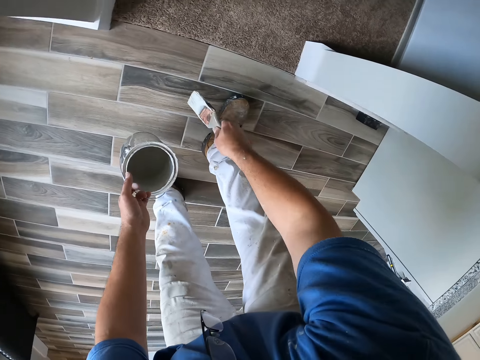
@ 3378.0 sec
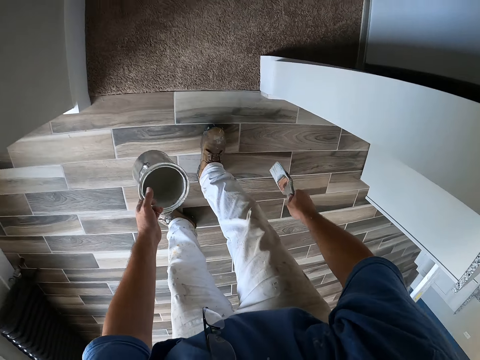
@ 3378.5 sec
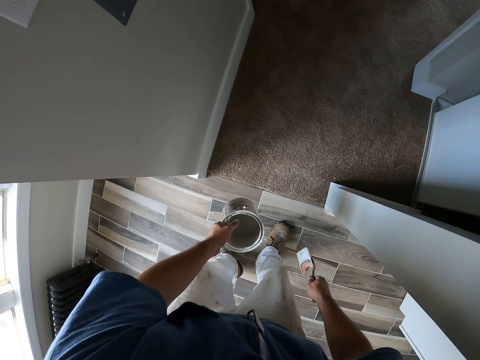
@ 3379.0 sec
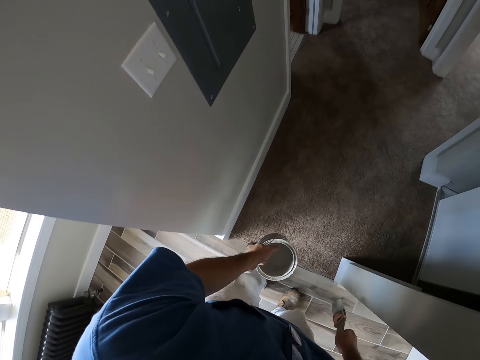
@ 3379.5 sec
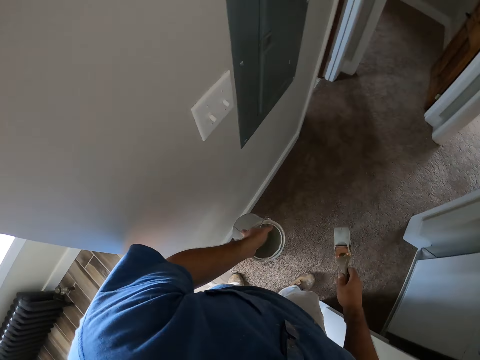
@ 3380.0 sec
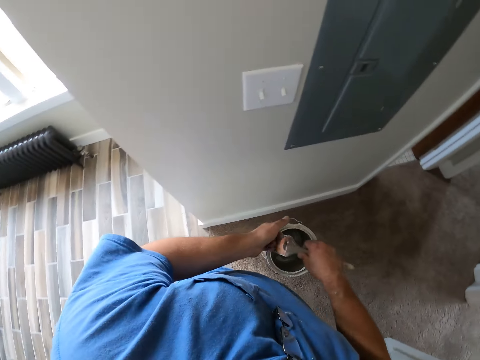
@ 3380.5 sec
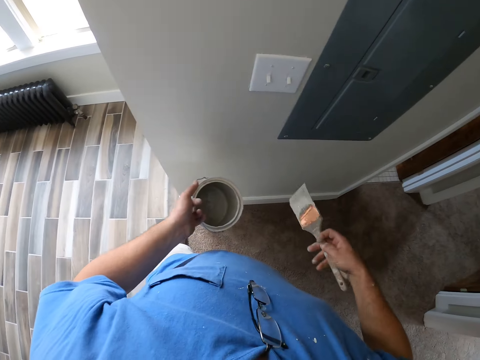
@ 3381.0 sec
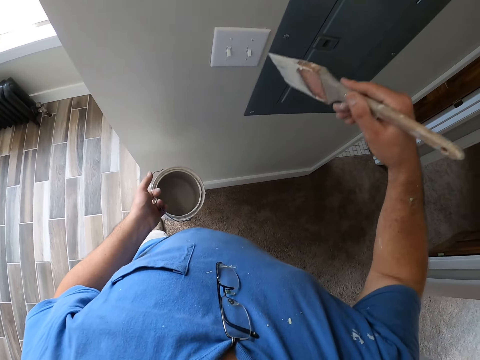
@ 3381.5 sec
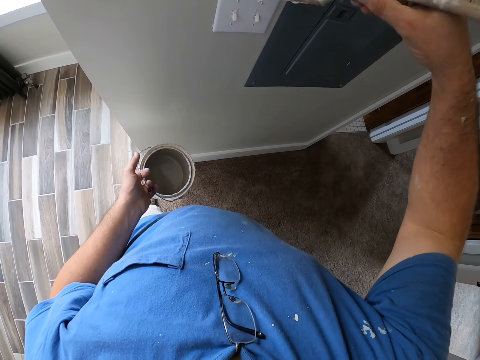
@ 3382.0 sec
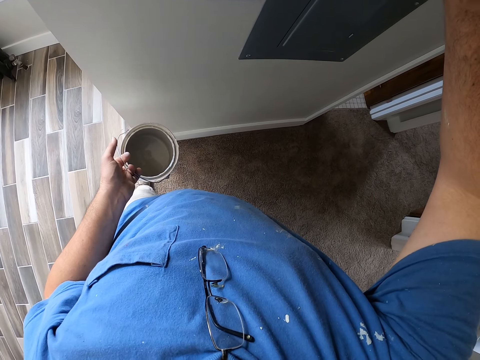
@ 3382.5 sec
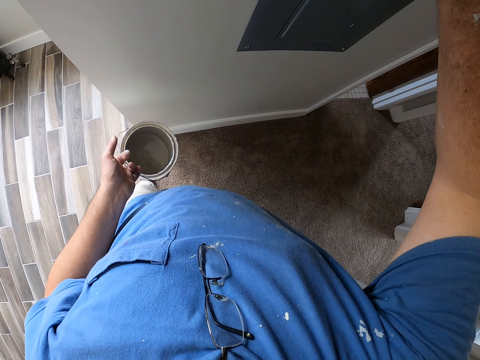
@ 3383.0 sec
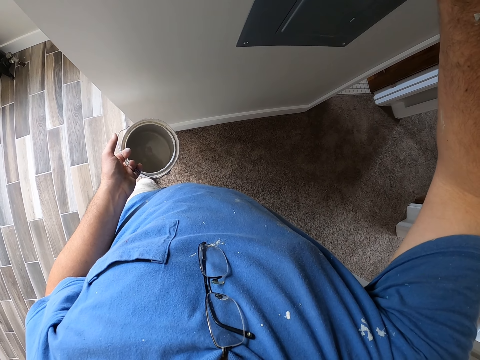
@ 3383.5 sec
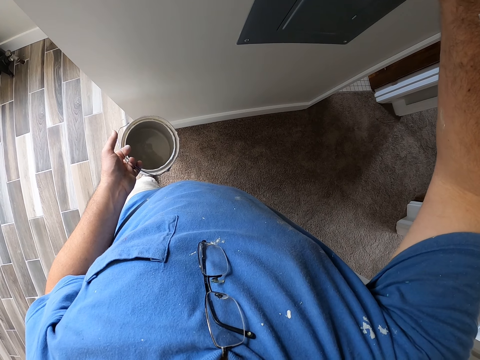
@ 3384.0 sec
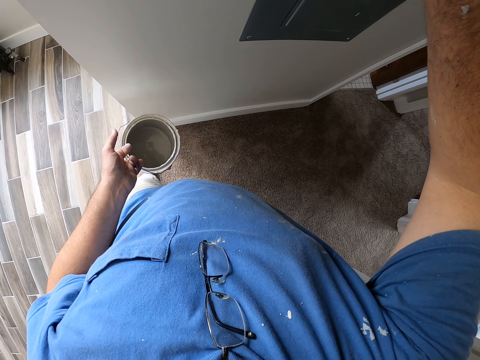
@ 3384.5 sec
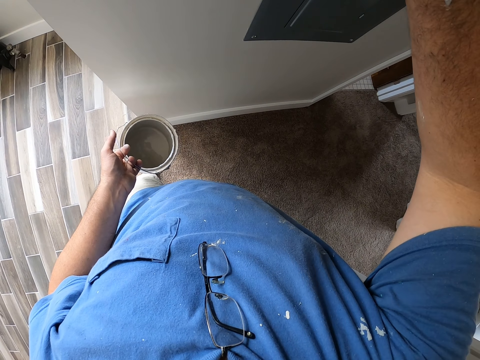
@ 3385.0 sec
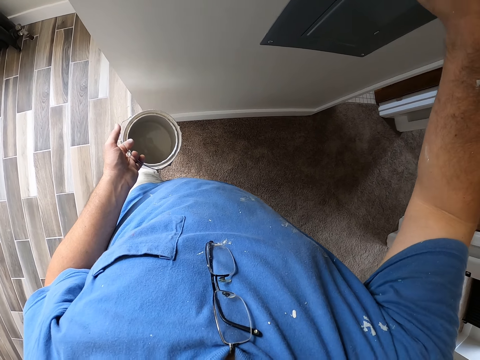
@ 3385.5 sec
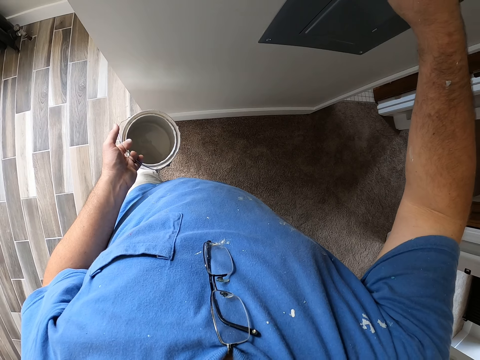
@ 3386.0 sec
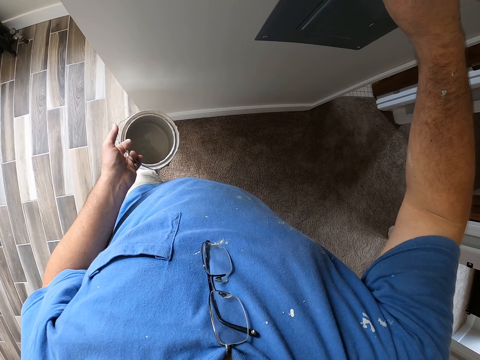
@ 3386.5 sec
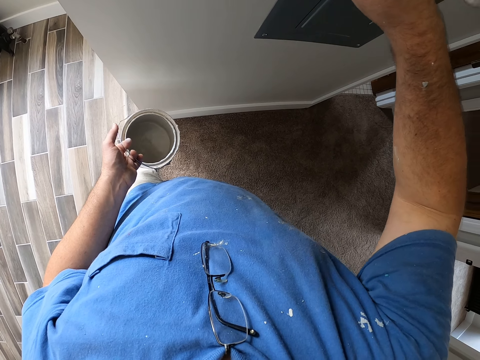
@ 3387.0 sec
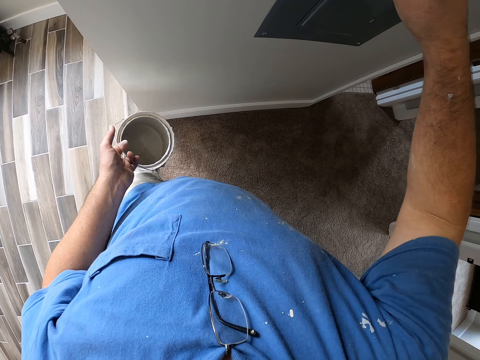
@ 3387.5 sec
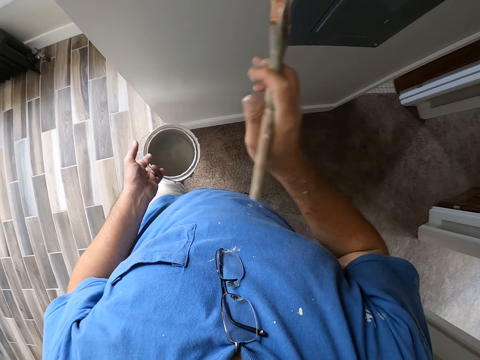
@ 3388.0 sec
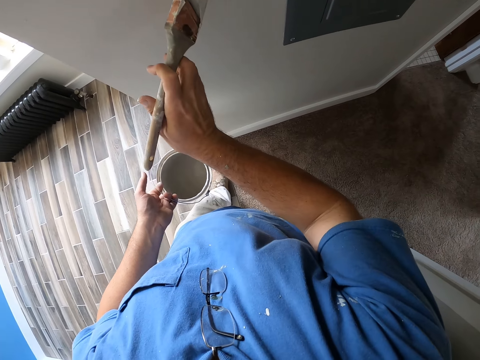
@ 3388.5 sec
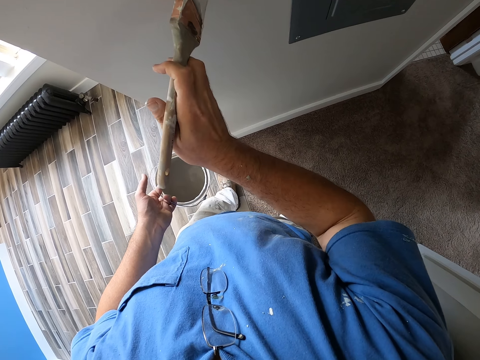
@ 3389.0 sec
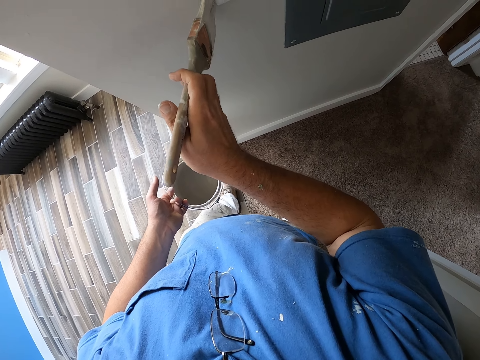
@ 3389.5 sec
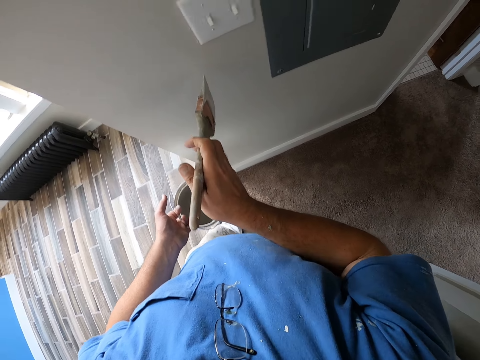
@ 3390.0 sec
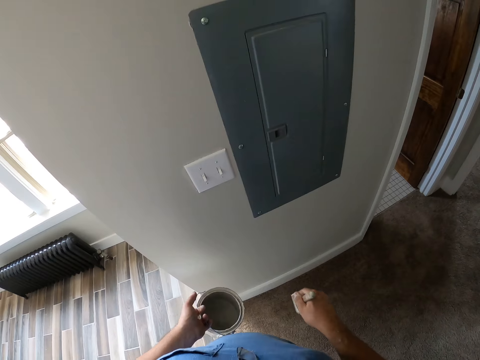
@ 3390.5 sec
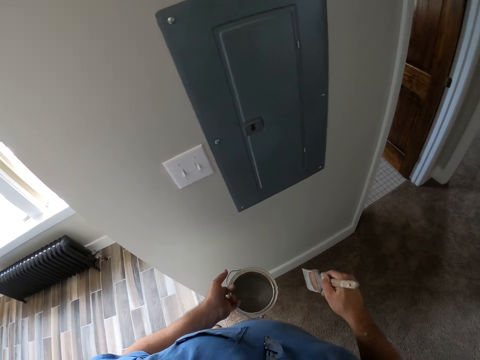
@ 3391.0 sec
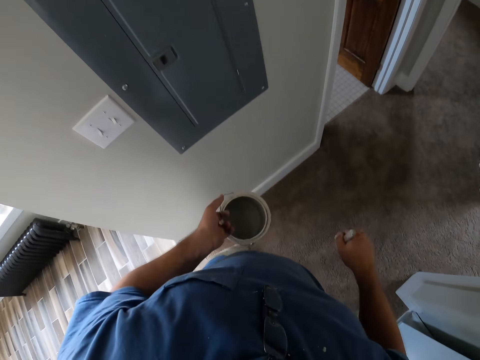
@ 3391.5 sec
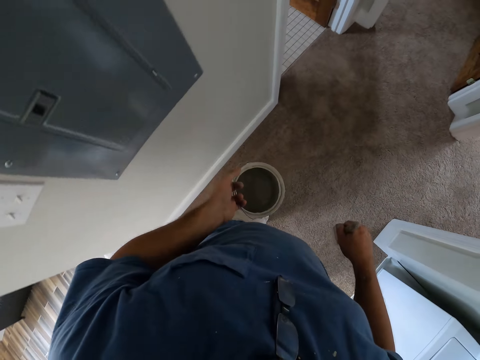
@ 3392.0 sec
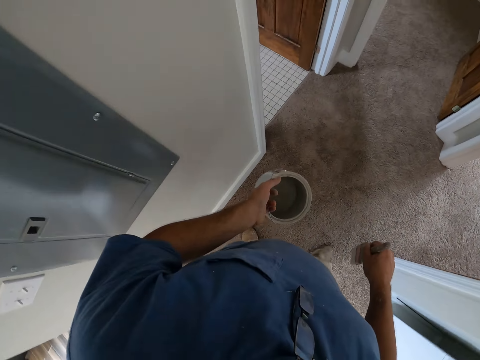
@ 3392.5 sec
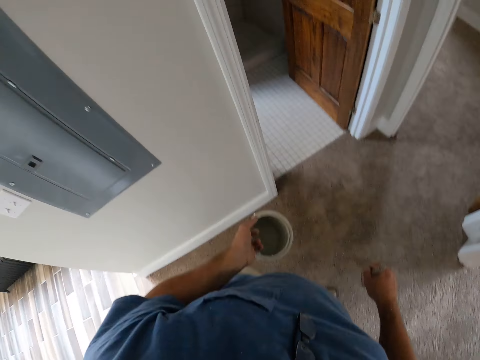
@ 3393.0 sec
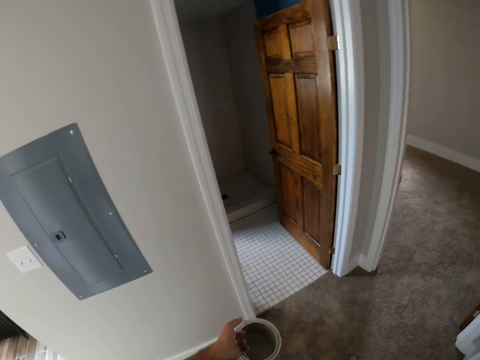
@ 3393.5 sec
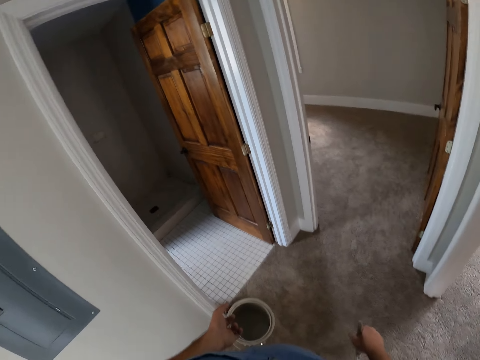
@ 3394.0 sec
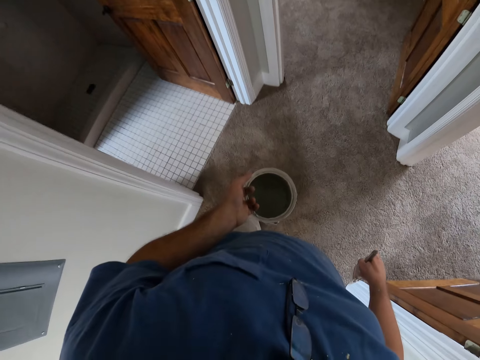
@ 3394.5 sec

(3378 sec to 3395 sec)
The camera wearer walks further into the corridor. They dip the brush in the tin. They paint the wall near a switch with the paint brush and remove the brush from the tin. They walk around the room. They pull the brush off the wall. They turn in the other direction away from the switch. They walk around the house.

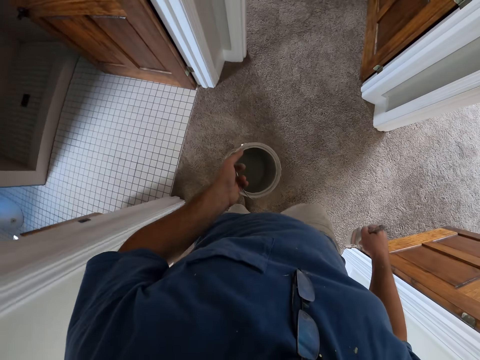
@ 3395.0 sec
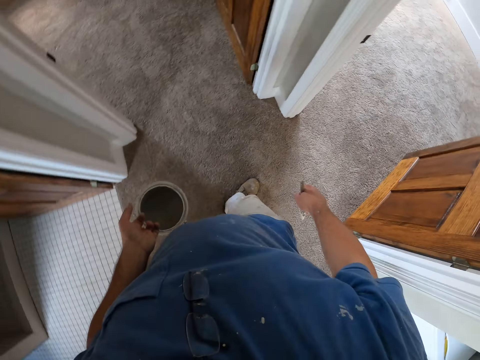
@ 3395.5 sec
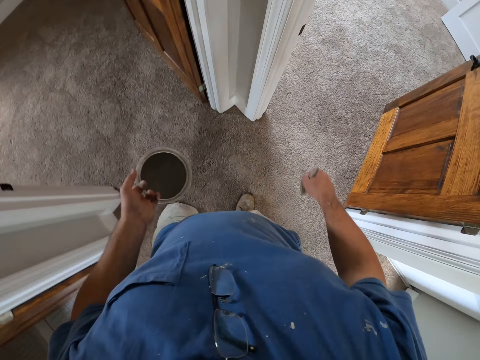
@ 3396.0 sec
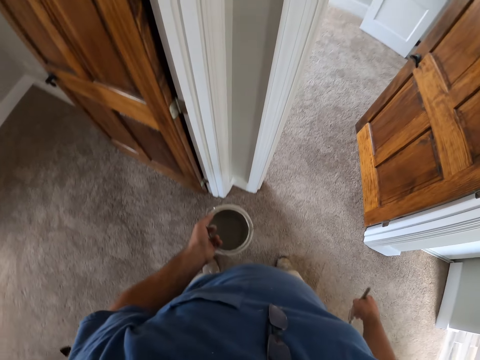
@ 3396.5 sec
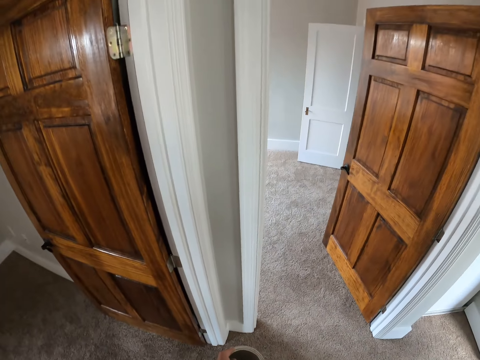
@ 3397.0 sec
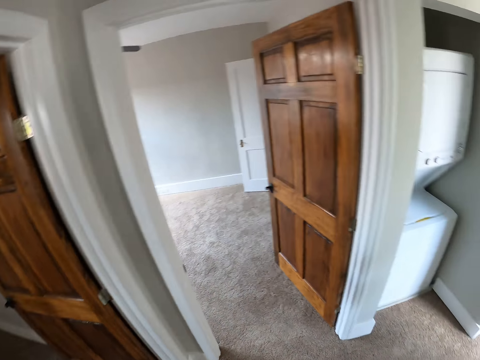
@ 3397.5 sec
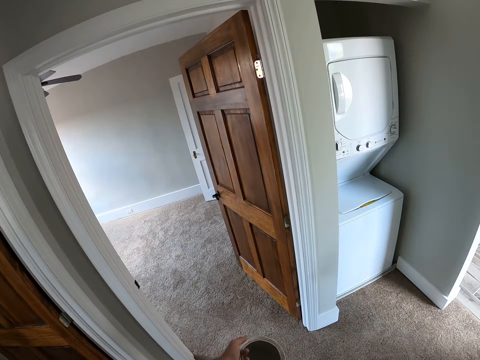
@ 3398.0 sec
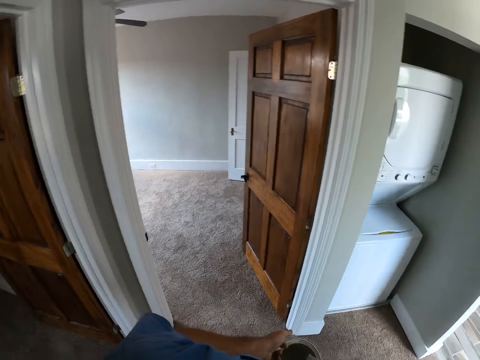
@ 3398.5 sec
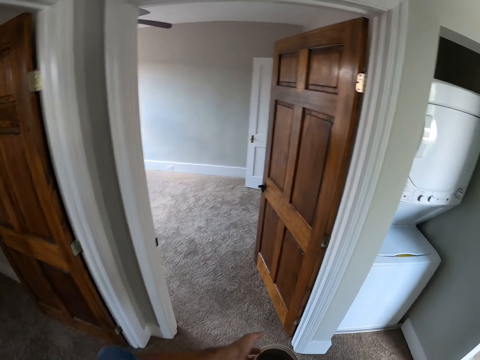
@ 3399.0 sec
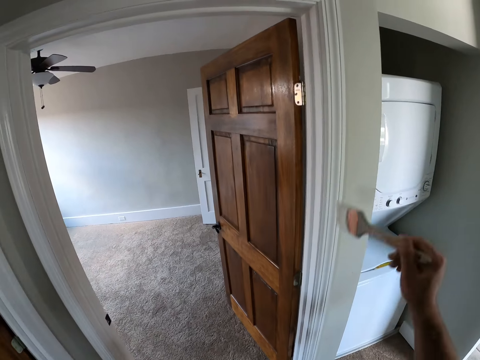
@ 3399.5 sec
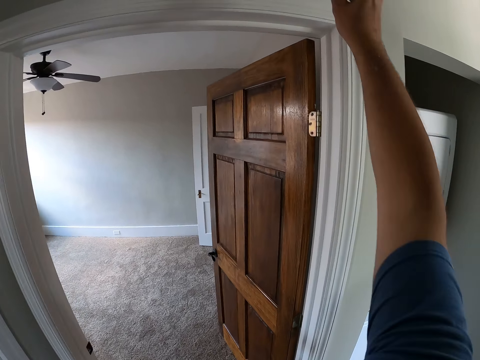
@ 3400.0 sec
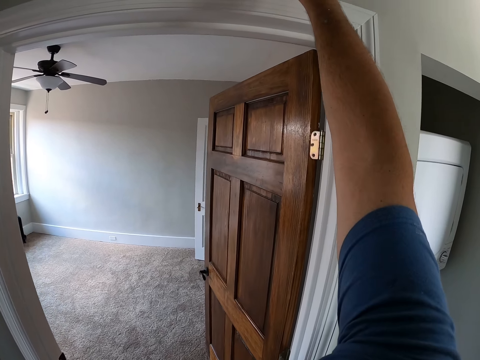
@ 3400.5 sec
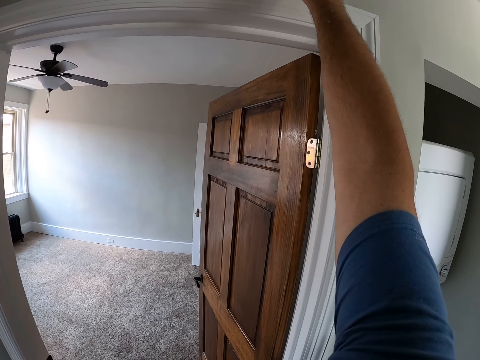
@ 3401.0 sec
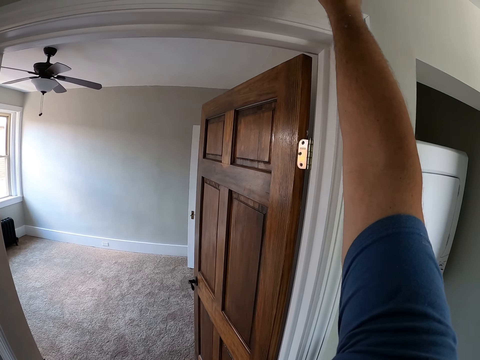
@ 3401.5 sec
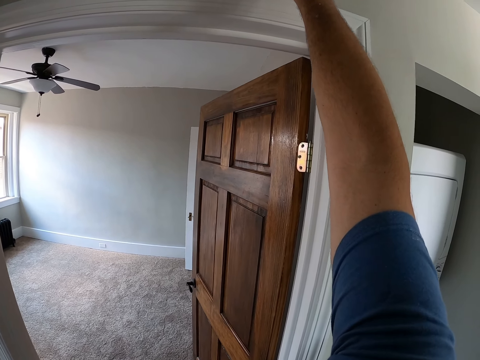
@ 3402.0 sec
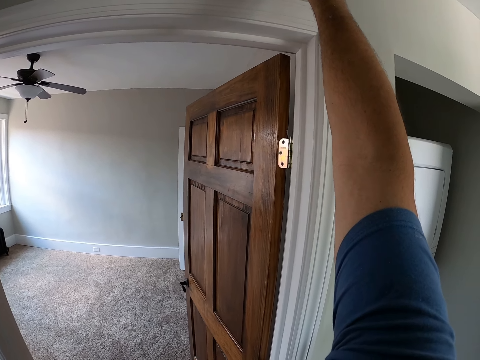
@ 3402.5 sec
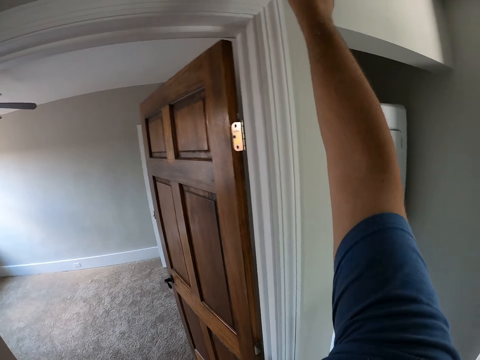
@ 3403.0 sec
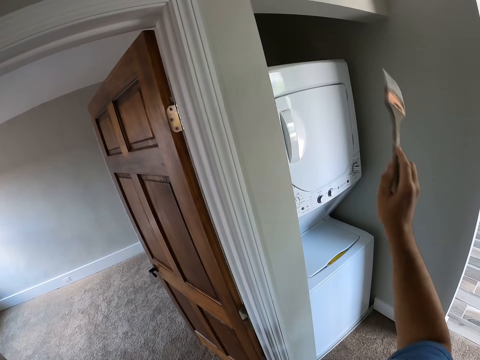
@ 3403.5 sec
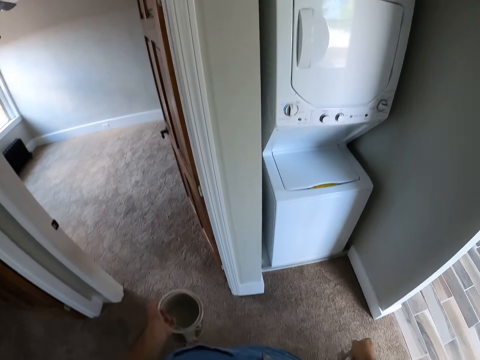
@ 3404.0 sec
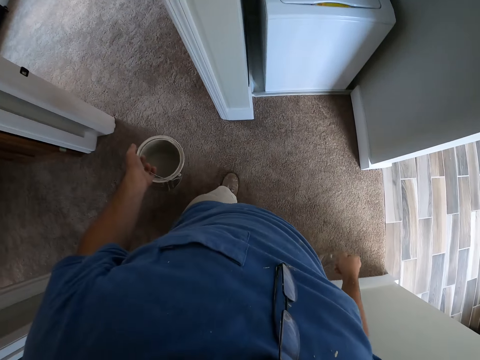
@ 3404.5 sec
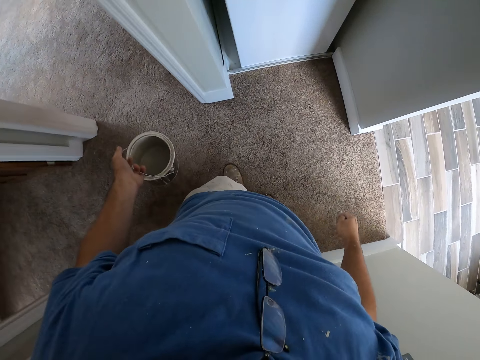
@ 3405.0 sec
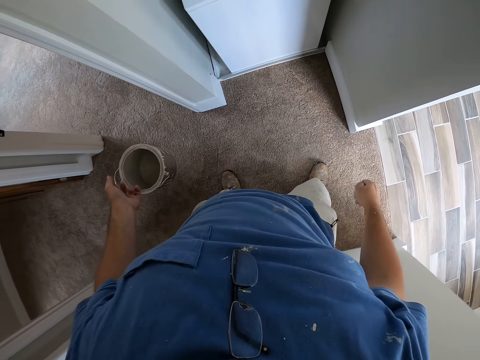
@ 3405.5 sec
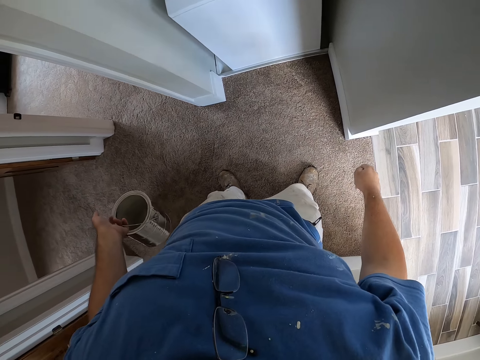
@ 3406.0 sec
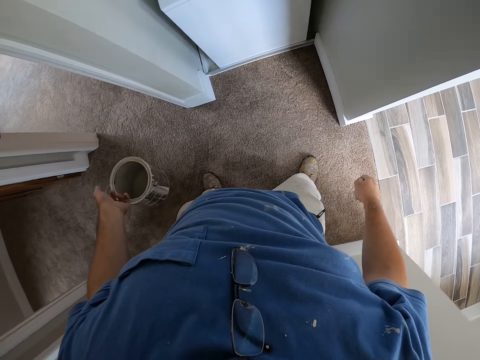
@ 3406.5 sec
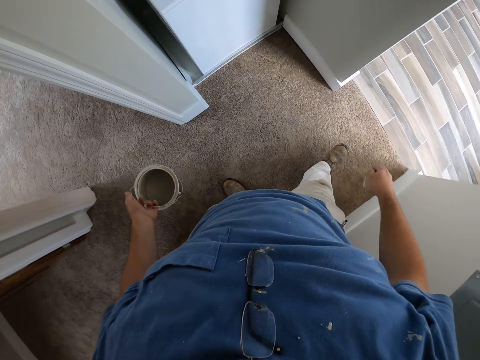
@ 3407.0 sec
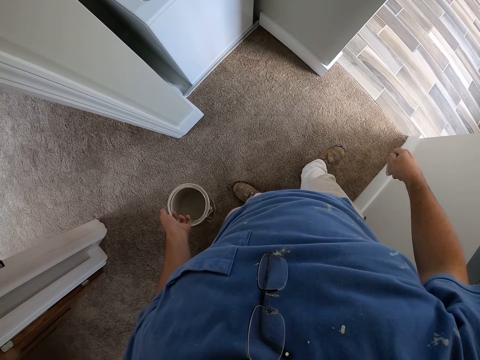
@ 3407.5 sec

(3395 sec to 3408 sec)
The camera wearer paints the wall around a brown door with the paint brush. They pull the brush off the wall. They walk into a room.
